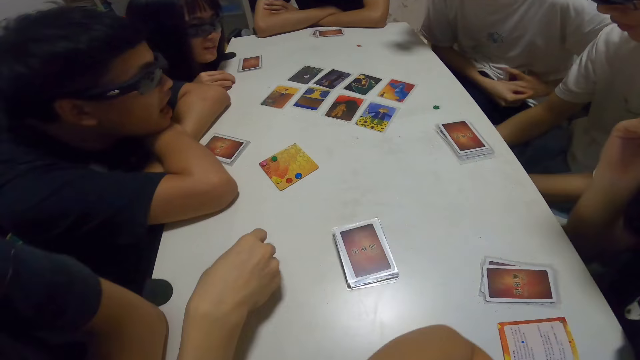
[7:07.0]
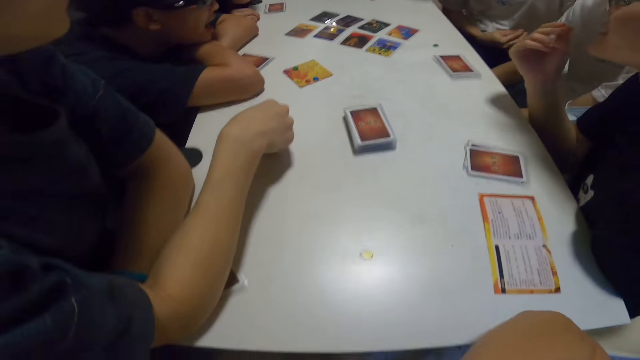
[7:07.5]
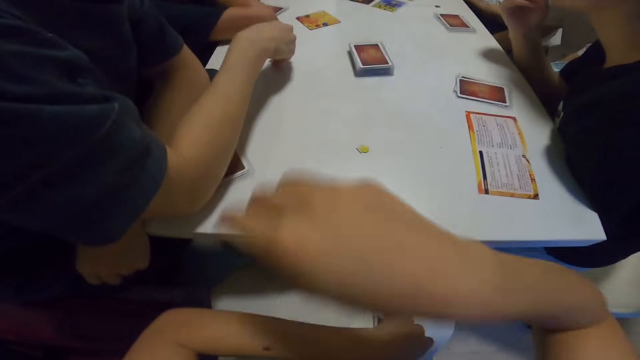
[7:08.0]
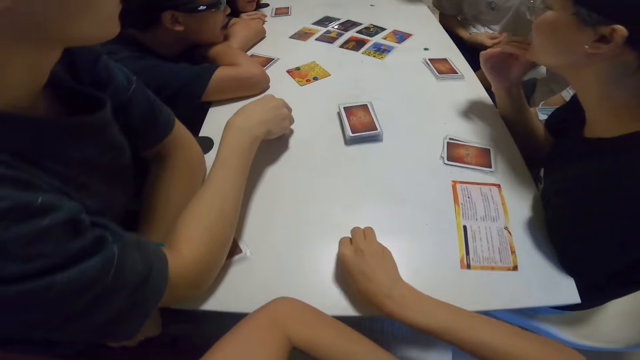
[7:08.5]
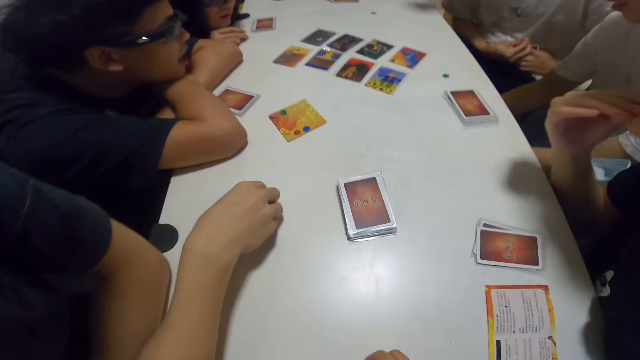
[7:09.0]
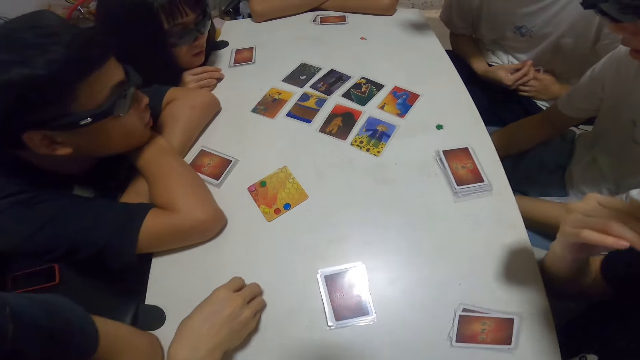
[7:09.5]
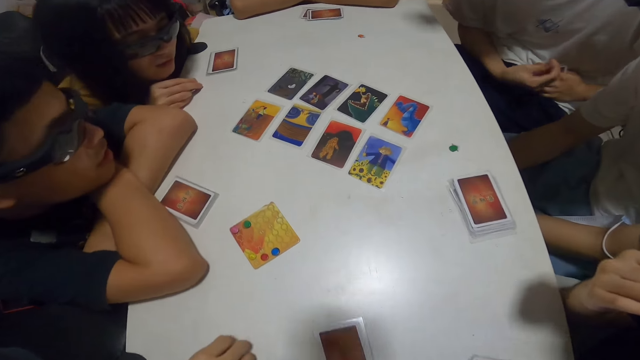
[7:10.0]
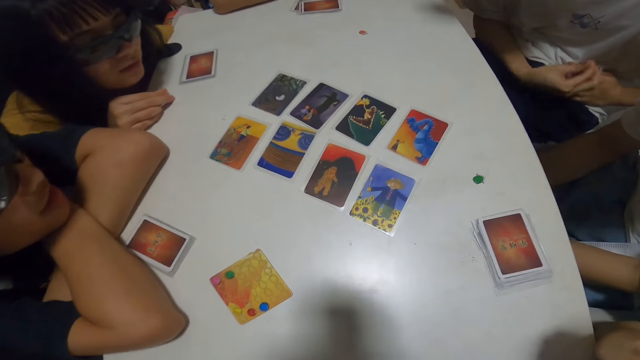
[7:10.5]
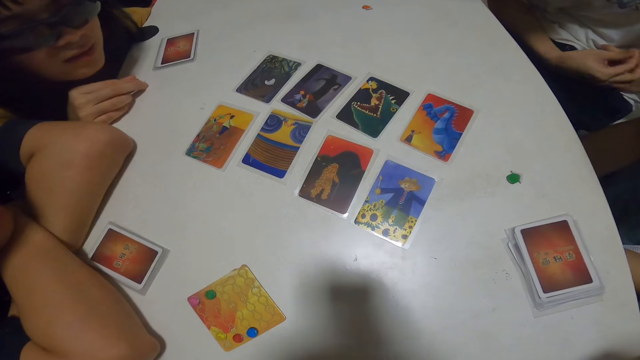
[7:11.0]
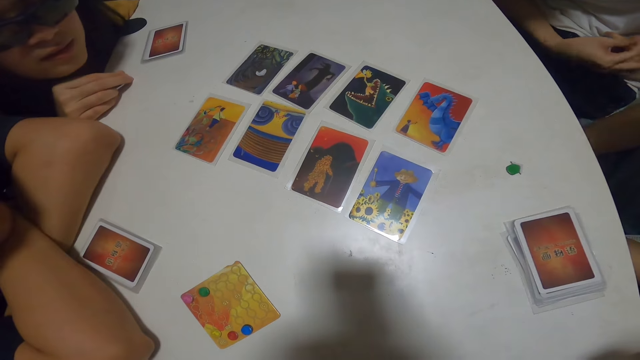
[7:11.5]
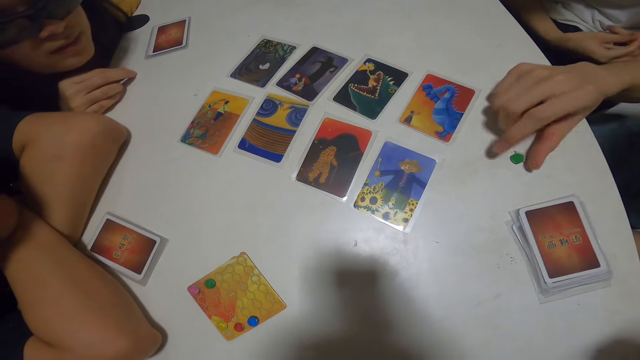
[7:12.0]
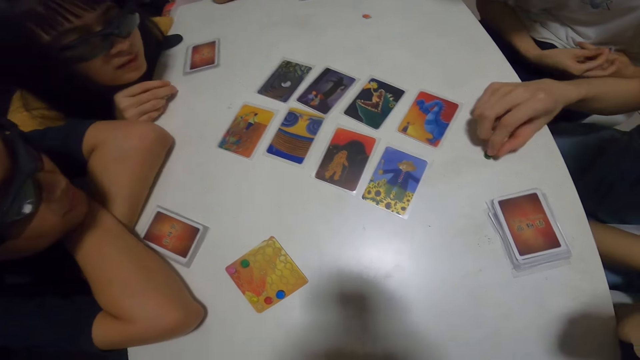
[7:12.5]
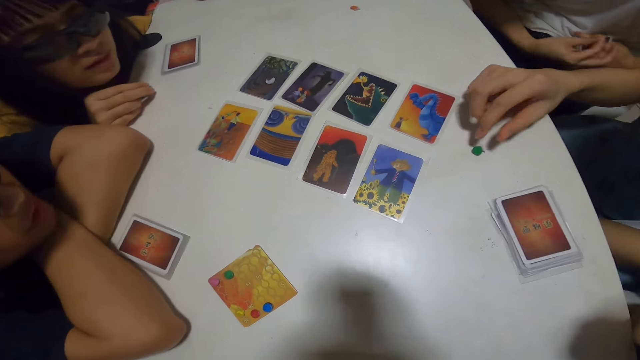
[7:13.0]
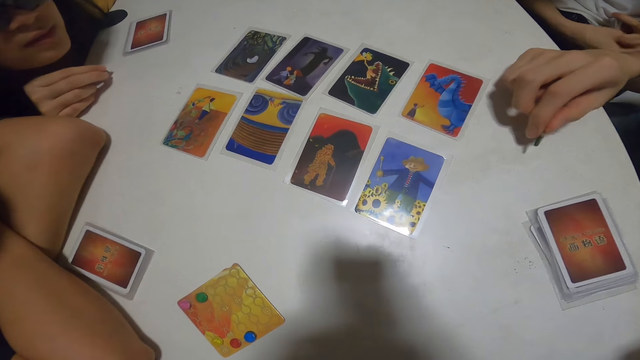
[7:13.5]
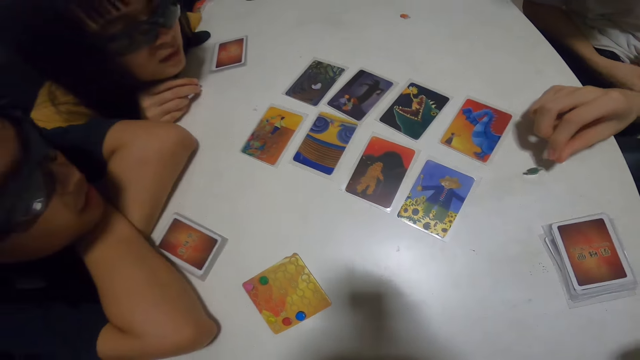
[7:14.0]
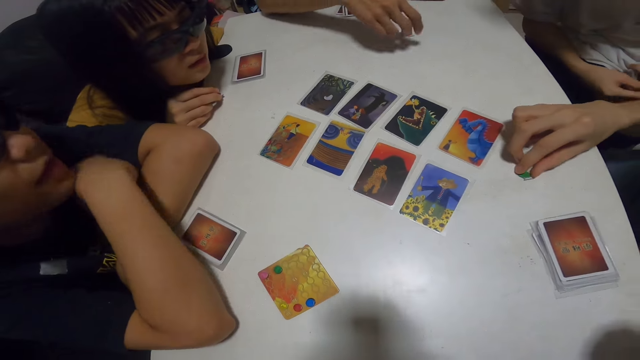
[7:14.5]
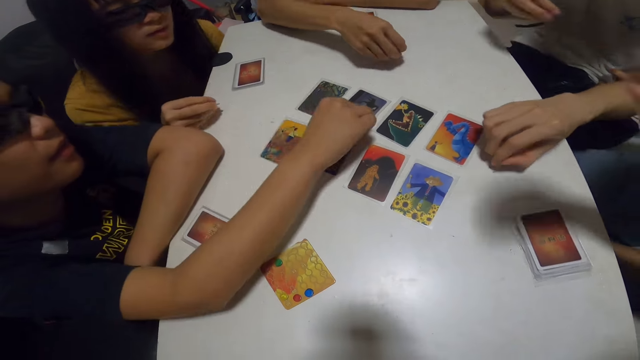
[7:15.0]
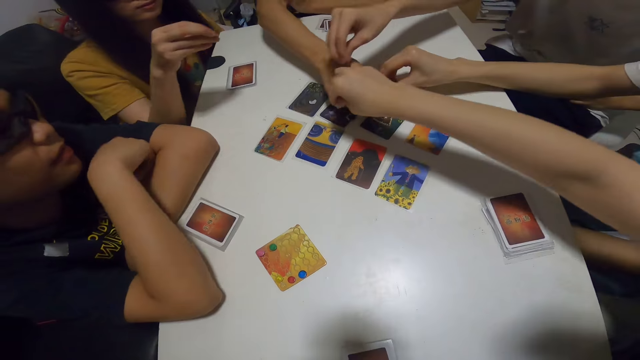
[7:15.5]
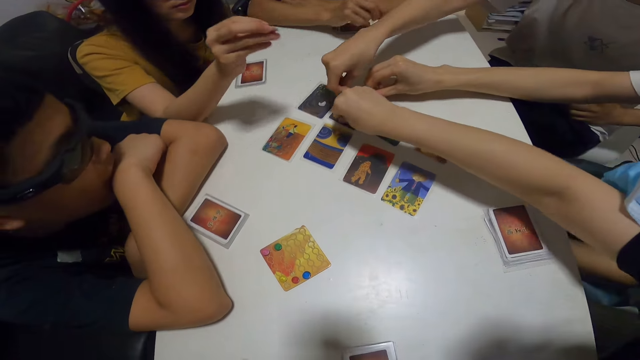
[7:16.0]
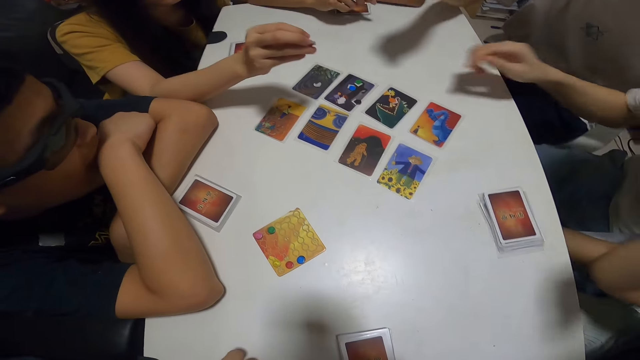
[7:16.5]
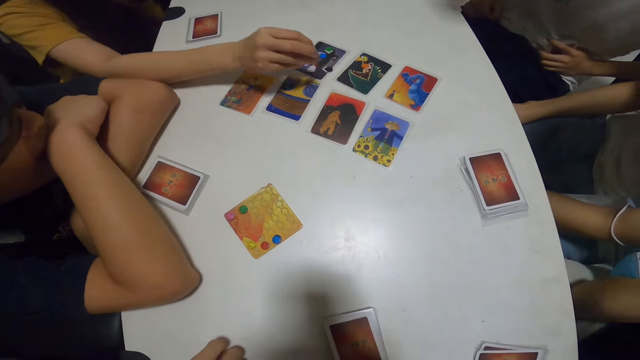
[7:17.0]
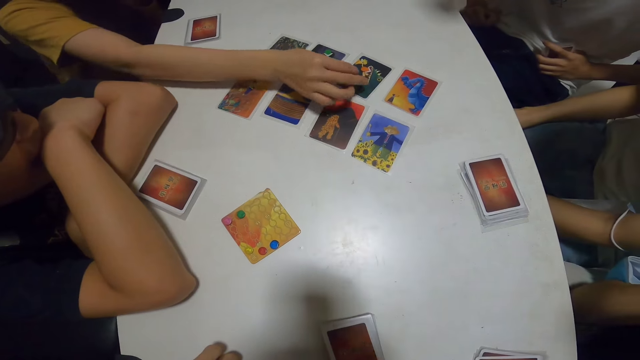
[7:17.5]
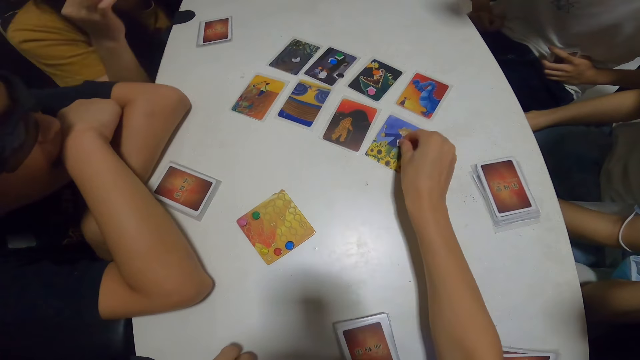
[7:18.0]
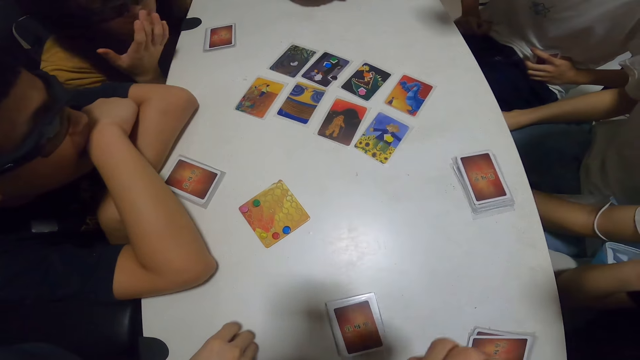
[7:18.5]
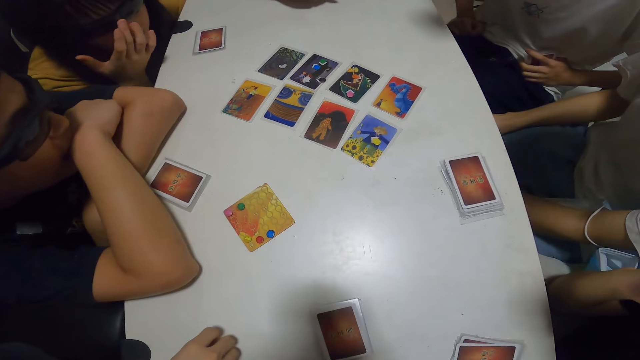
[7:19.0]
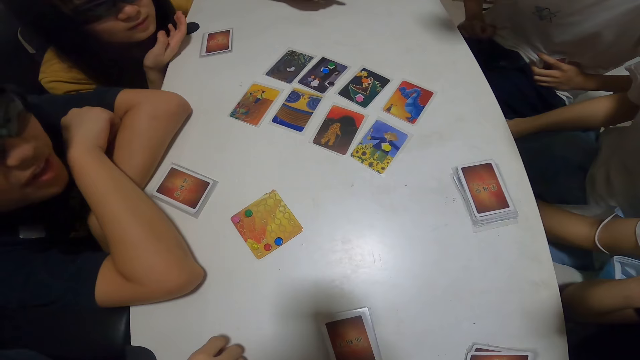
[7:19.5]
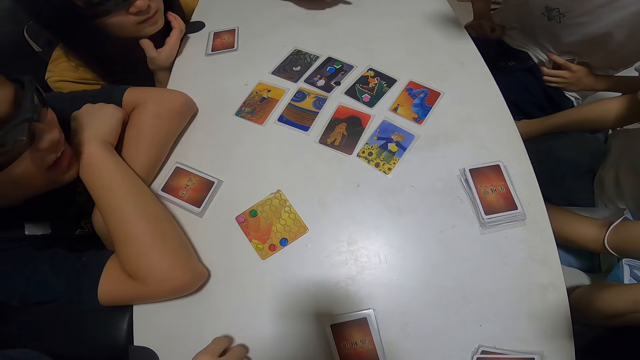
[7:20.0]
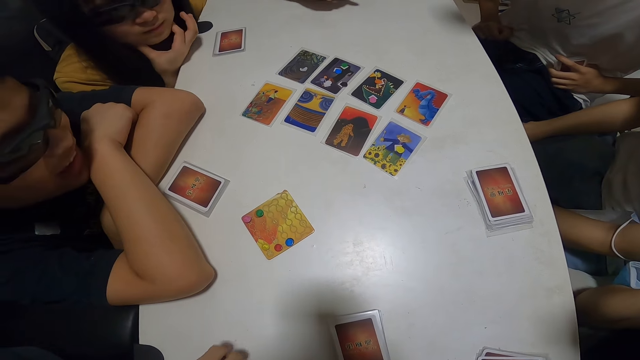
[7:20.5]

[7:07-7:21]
The camera wearer picks up a chip from the table. She places her hand on the table. A person scratches his hand. Another person plays with the assorted sticker card on the table. A third person picks up the assorted card. A fourth person places the assorted sticker card on top of the card. The third person places the assorted sticker card on top of the card. A fifth person places the assorted sticker card on top of the card. The first person places the assorted sticker card on top of the card. The second person places the assorted sticker card on top of the card. A sixth person places the assorted sticker card on top of the card. The camera wearer places the assorted sticker card on top of the card on the table. The sixth person pushes her glasses. The fourth person moves his head.

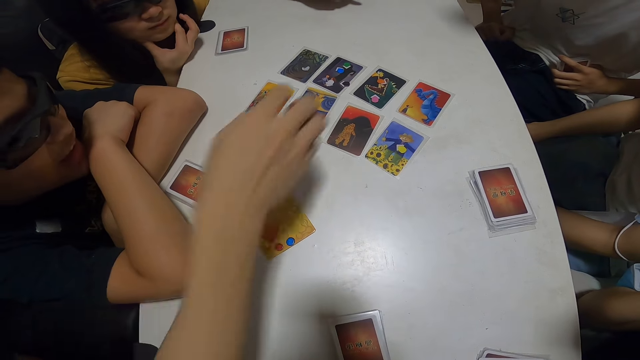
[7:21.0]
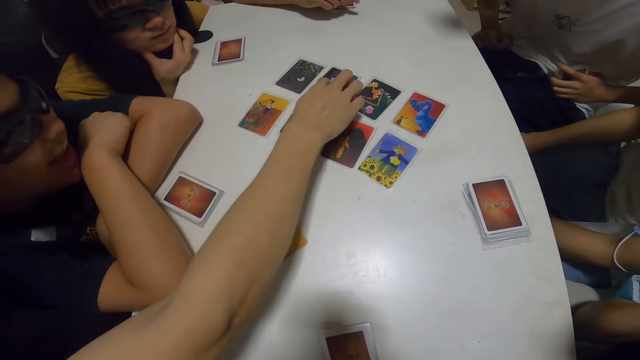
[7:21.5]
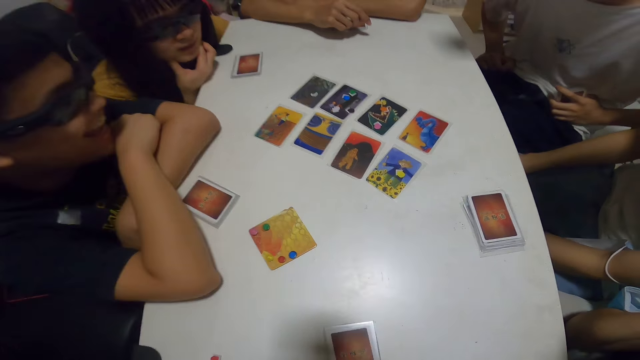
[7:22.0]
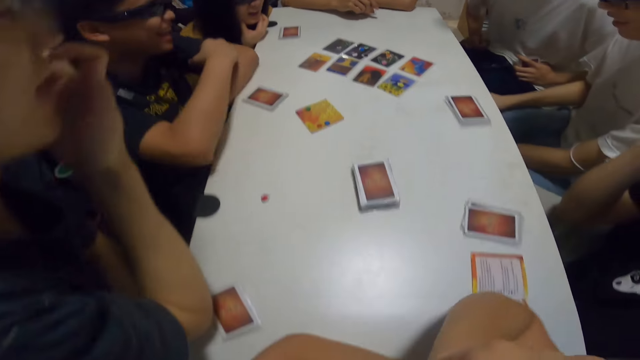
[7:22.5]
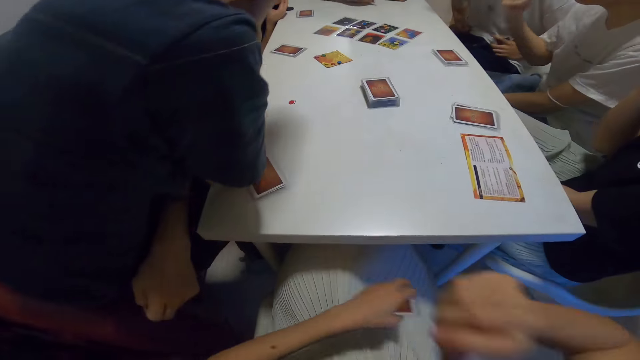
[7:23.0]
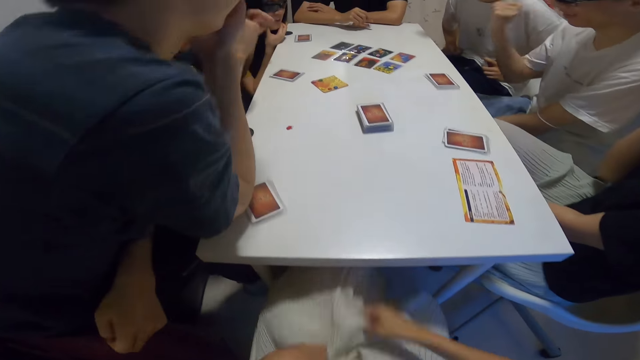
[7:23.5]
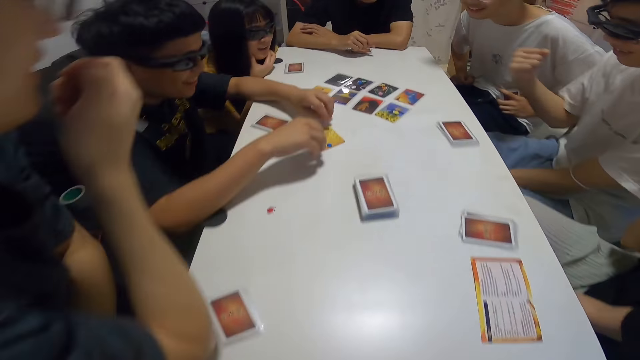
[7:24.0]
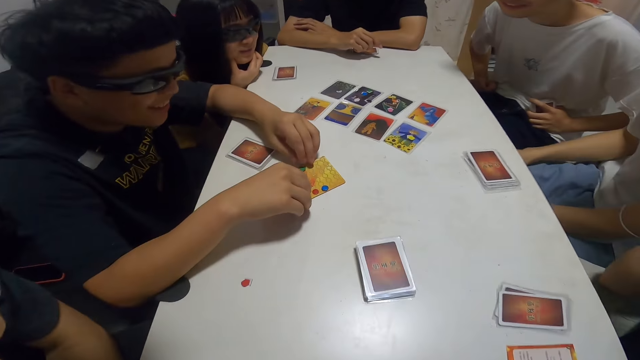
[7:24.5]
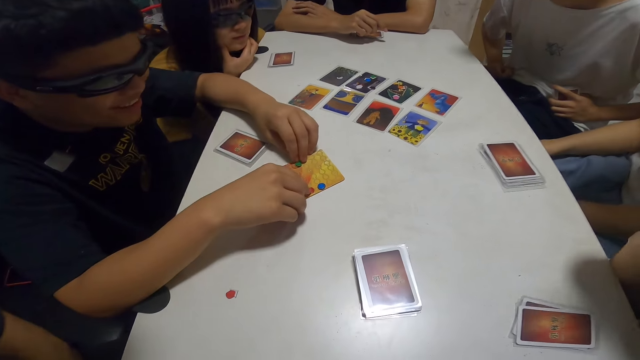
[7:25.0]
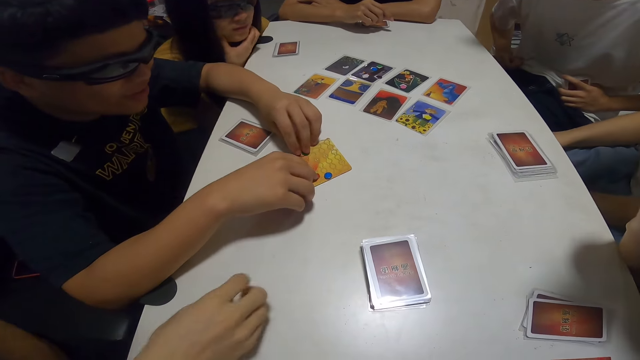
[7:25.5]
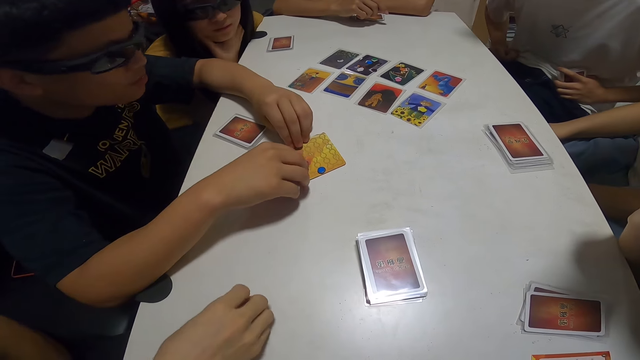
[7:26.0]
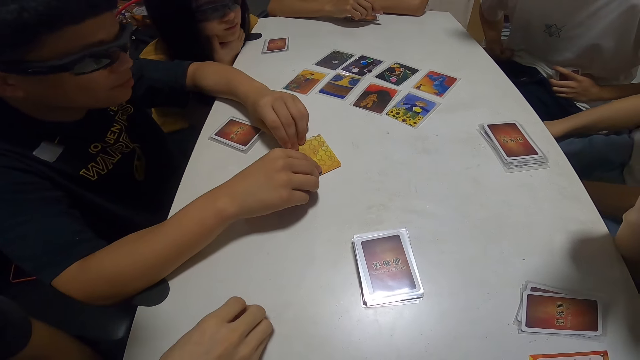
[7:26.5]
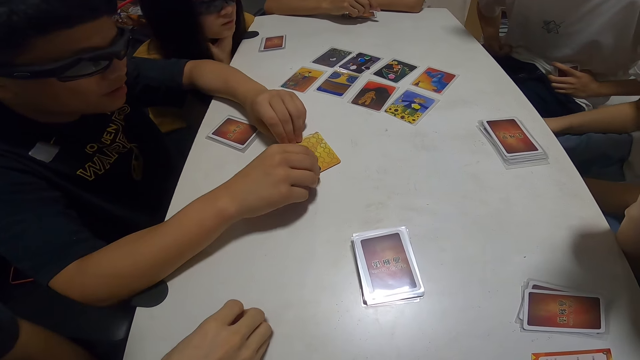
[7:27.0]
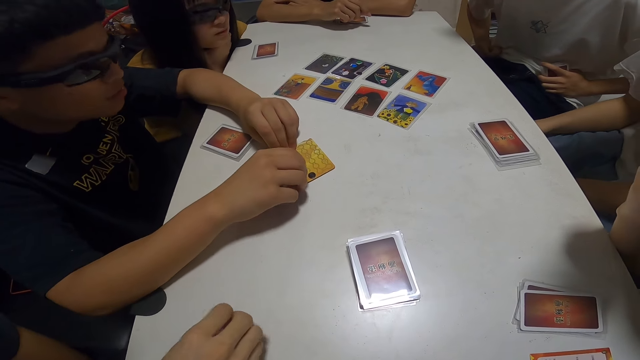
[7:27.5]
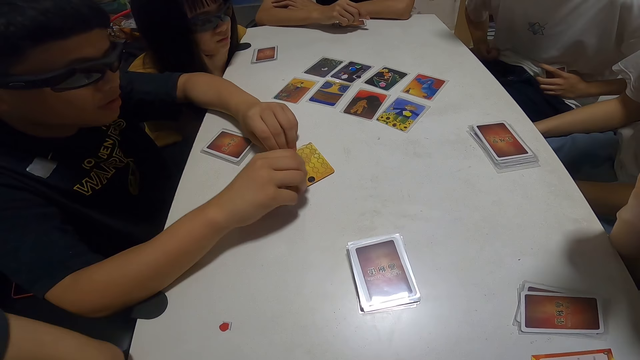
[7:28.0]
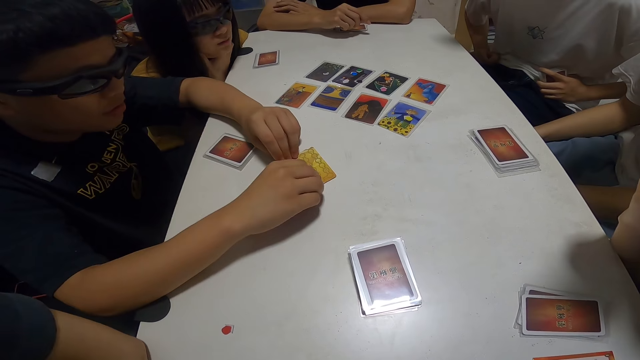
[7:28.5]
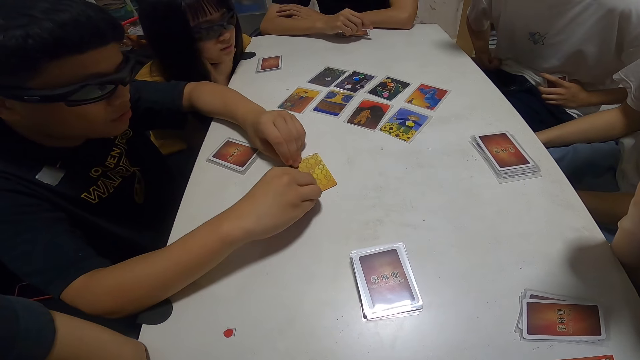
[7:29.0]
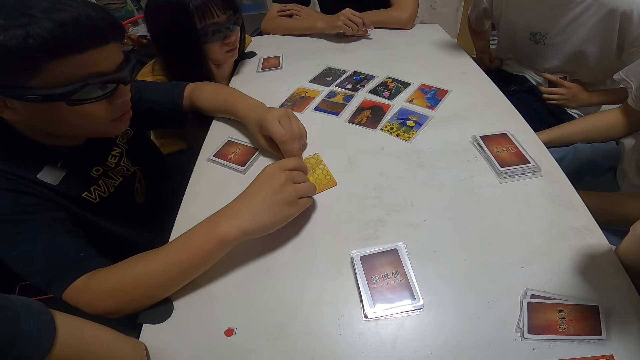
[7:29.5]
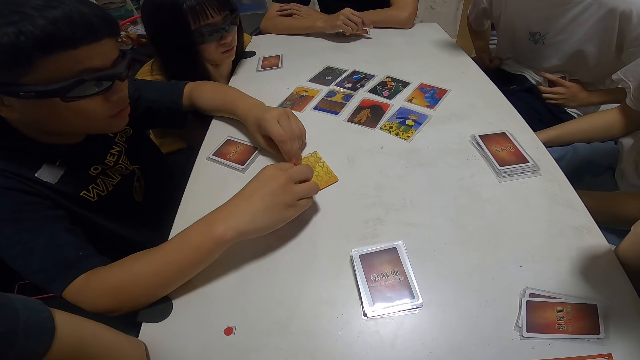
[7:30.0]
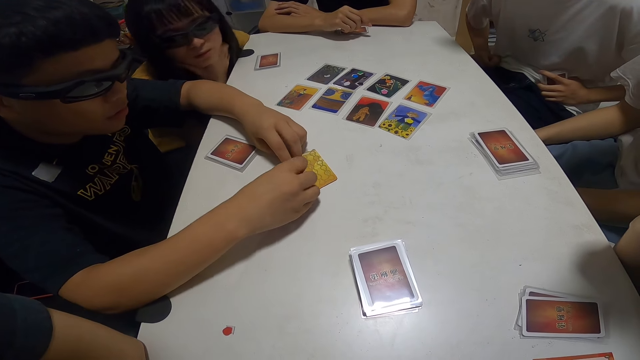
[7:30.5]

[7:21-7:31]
A person touches her chin. Another person touches the card on the table. The camera wearer interacts with the group. She adjusts her gown. The second person moves forward. A third person moves his hand. A fourth person touches the assorted card. The third person shakes his leg. The second person places his hand on the table. The third person shakes his body. The fourth person touches the assorted card.
